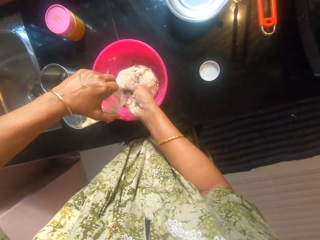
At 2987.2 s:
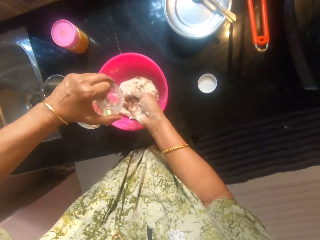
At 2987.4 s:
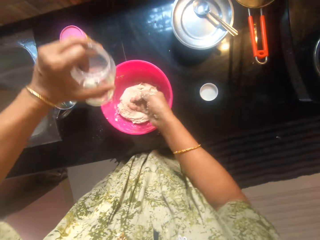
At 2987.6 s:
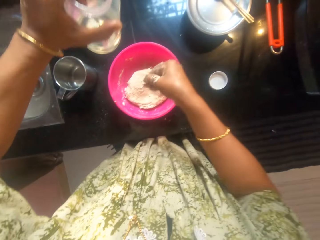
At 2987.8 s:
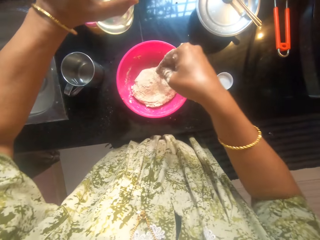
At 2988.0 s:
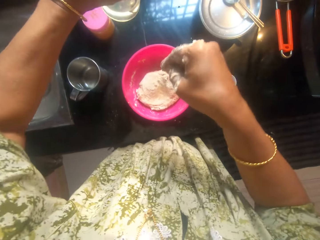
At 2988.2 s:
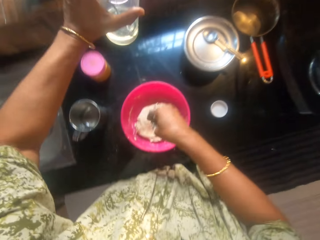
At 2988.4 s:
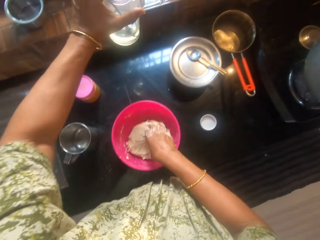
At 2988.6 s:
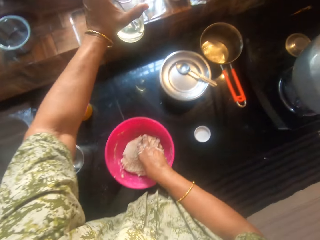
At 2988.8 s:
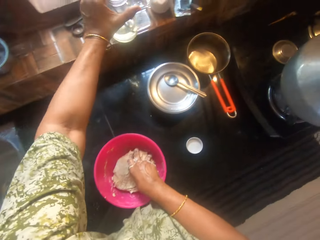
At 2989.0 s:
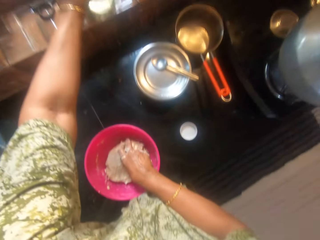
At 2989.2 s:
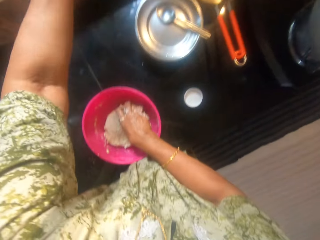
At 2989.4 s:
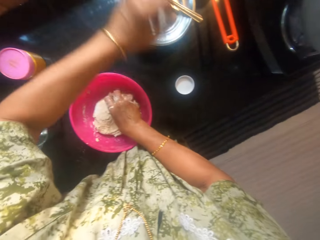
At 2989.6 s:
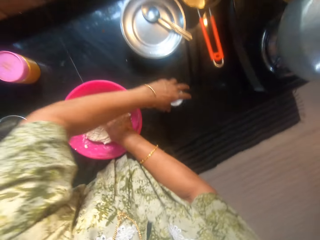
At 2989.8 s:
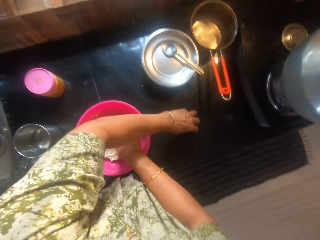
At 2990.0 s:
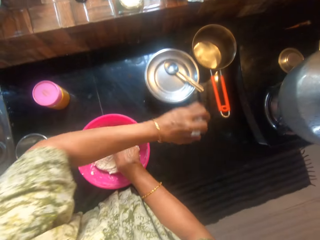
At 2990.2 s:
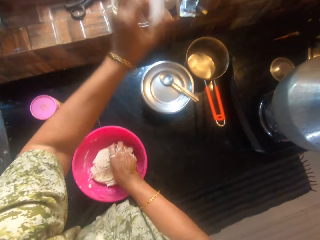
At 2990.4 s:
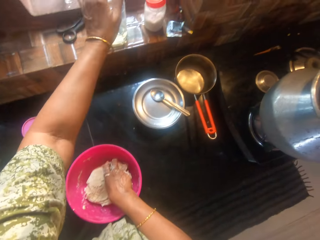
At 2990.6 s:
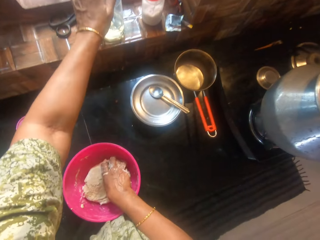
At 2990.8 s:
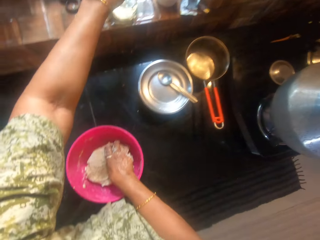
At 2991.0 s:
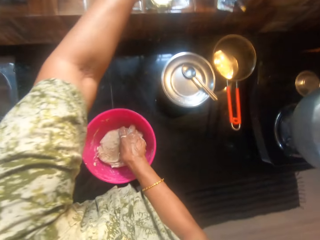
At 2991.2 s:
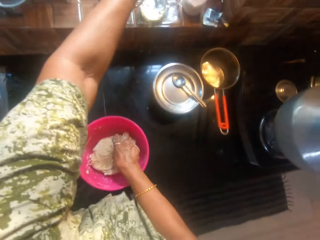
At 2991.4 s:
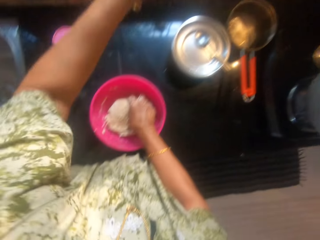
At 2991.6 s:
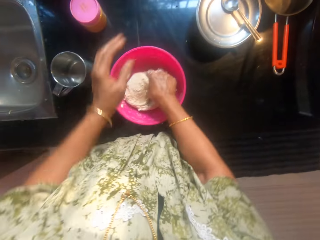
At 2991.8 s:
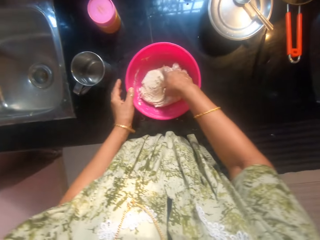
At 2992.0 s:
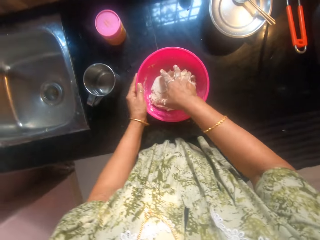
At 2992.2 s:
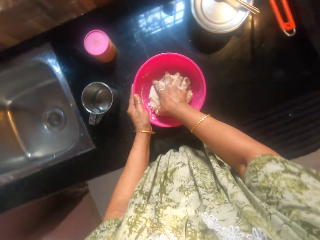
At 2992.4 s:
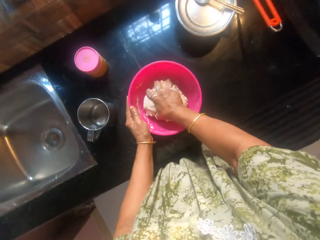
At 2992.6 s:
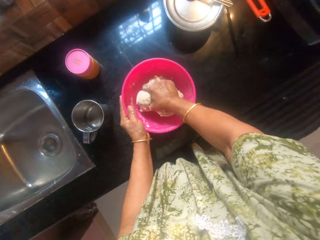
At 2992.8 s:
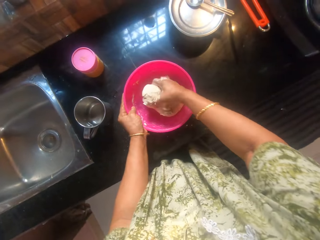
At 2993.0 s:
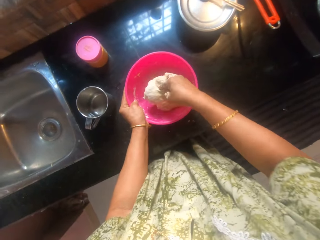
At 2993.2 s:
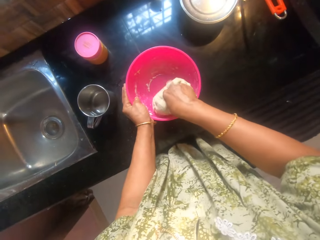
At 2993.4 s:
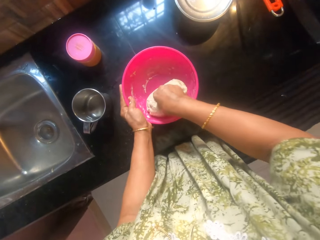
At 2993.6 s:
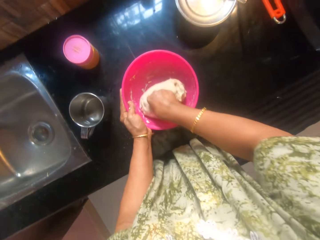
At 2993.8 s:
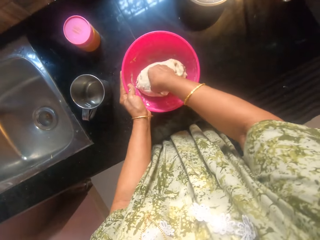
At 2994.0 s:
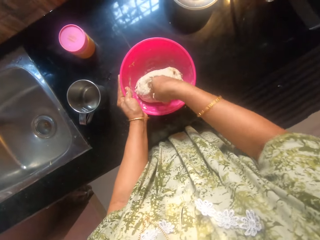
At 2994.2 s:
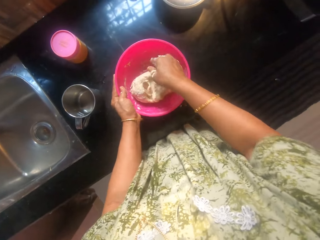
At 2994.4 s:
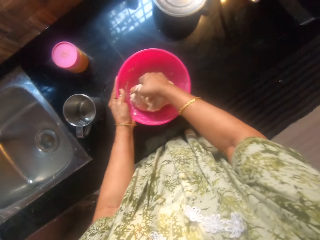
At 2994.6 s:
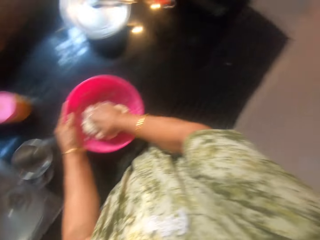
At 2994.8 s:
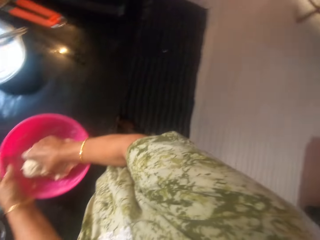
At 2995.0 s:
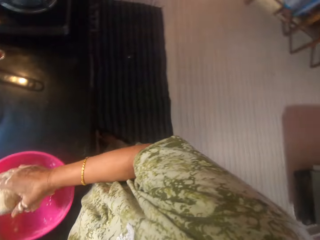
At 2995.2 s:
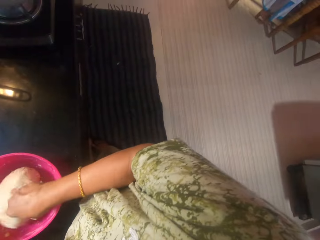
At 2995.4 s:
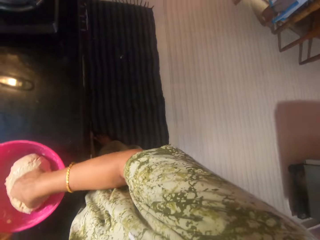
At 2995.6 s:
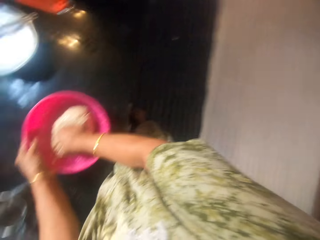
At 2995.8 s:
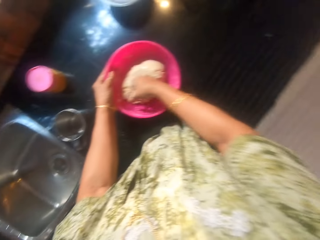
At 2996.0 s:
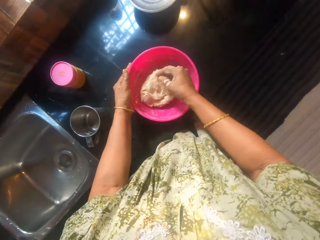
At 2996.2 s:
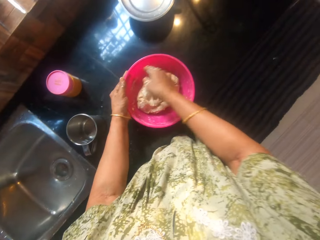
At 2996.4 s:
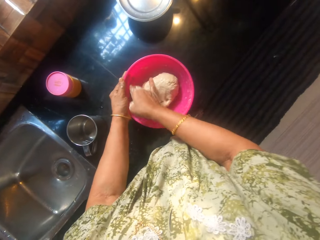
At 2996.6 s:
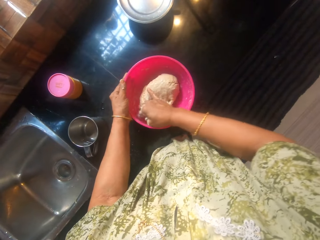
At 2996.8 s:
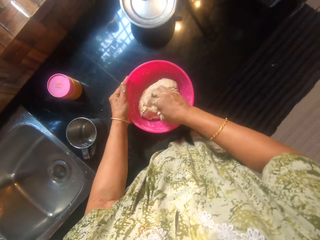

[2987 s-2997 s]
The camera wearer pours oil on the dough. She returns the container to the window. She closes the container with the cover on the slab. She holds the bowl with her left hand and kneads food in the bowl with her right hand. She mixes the oil with the dough.

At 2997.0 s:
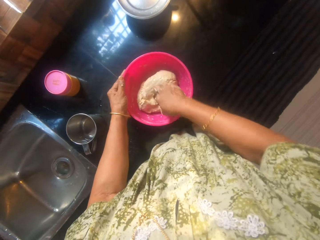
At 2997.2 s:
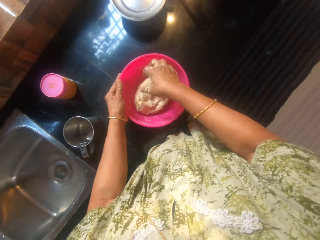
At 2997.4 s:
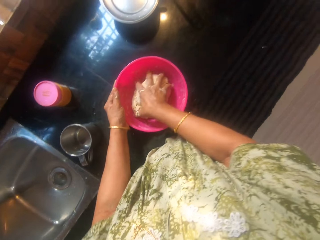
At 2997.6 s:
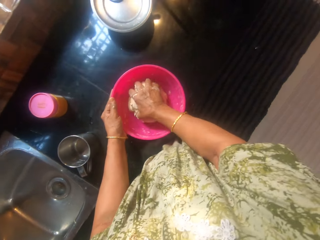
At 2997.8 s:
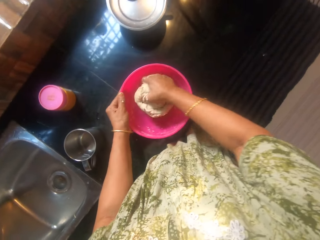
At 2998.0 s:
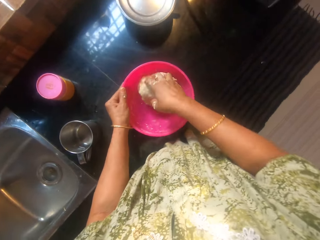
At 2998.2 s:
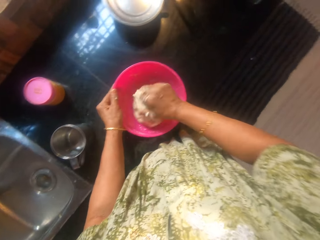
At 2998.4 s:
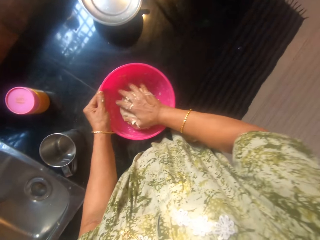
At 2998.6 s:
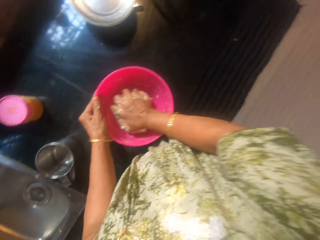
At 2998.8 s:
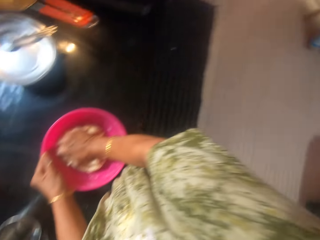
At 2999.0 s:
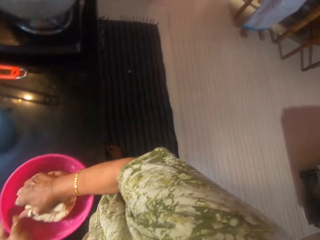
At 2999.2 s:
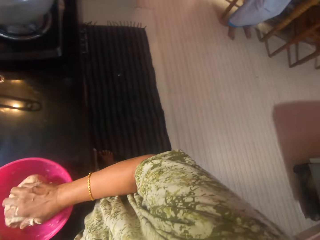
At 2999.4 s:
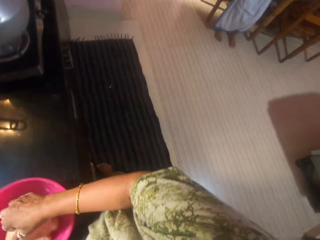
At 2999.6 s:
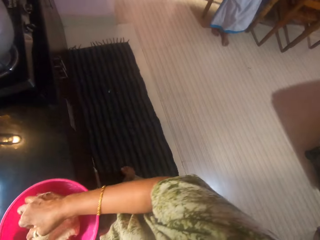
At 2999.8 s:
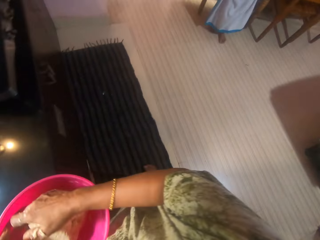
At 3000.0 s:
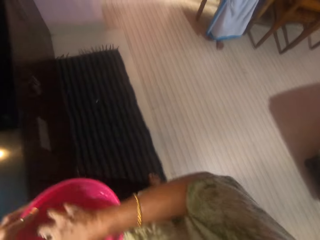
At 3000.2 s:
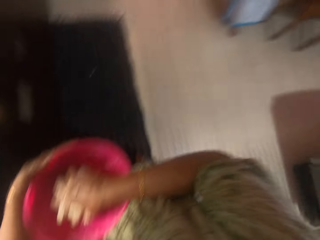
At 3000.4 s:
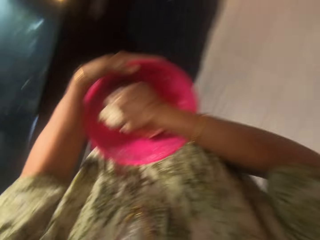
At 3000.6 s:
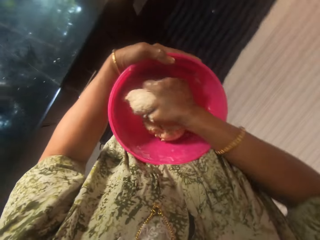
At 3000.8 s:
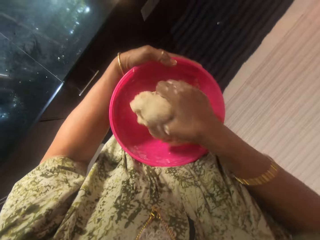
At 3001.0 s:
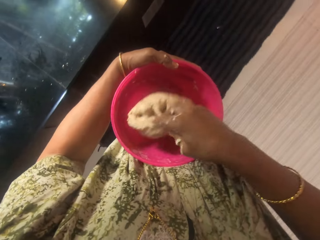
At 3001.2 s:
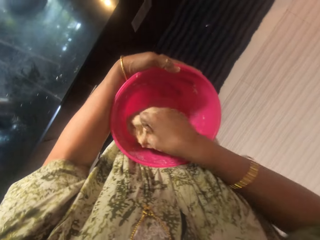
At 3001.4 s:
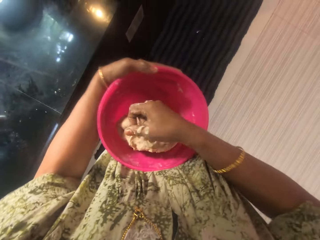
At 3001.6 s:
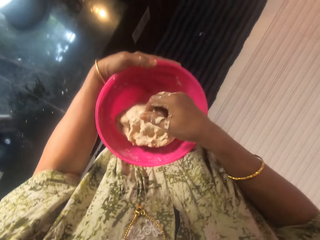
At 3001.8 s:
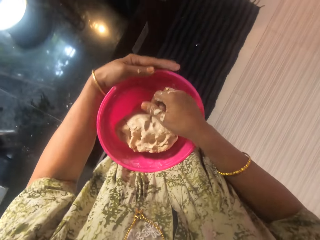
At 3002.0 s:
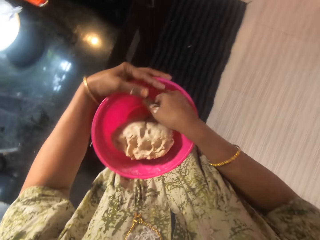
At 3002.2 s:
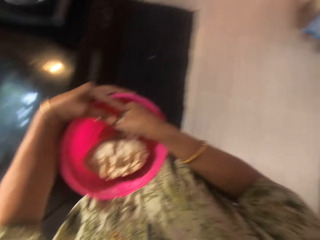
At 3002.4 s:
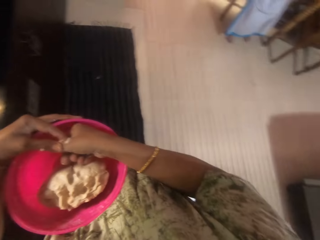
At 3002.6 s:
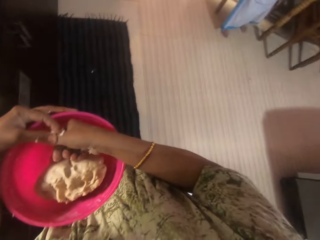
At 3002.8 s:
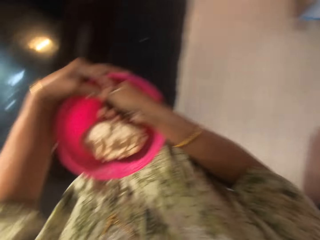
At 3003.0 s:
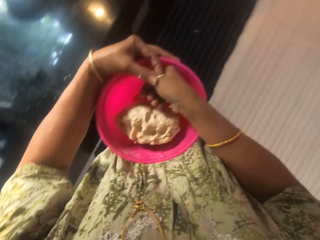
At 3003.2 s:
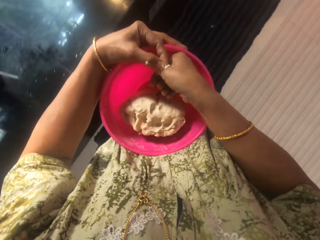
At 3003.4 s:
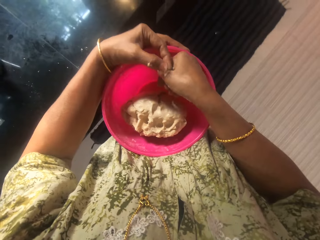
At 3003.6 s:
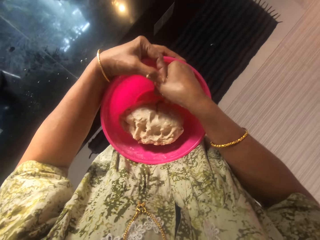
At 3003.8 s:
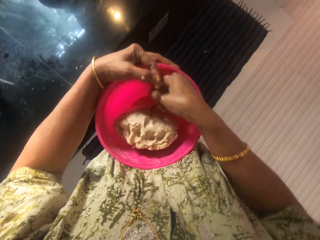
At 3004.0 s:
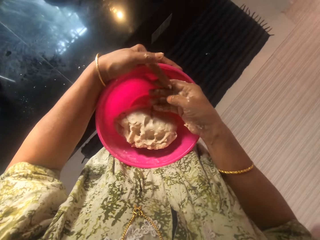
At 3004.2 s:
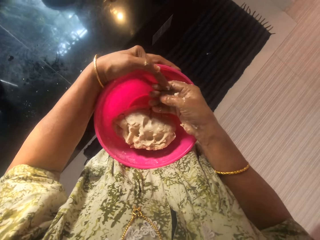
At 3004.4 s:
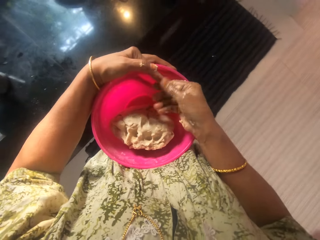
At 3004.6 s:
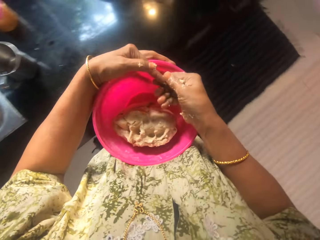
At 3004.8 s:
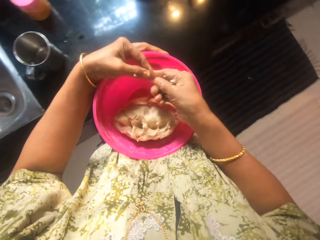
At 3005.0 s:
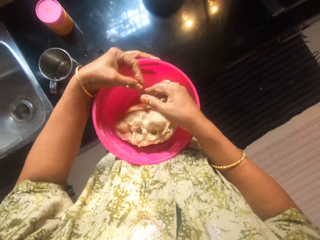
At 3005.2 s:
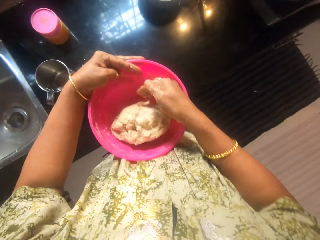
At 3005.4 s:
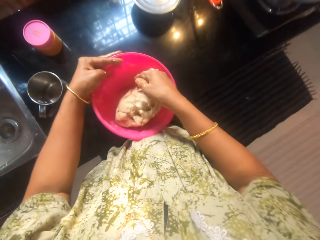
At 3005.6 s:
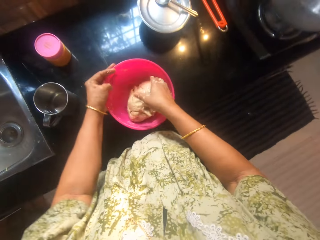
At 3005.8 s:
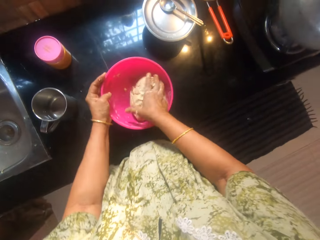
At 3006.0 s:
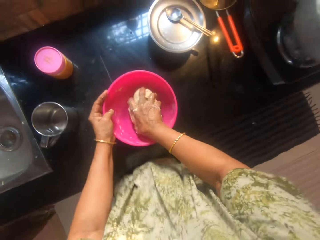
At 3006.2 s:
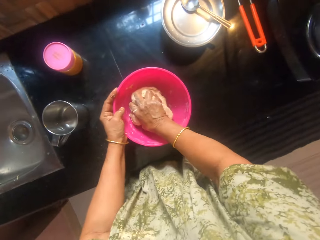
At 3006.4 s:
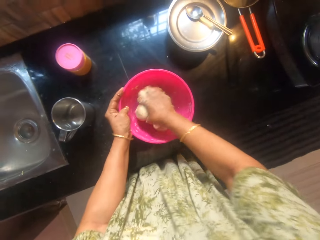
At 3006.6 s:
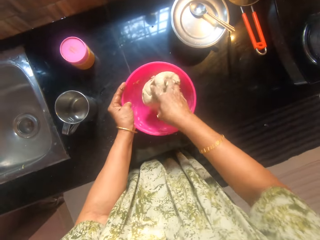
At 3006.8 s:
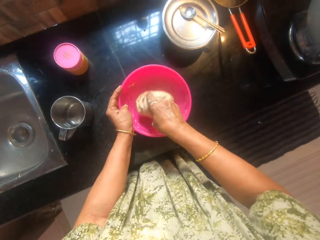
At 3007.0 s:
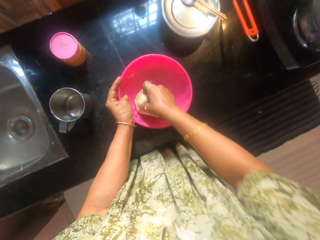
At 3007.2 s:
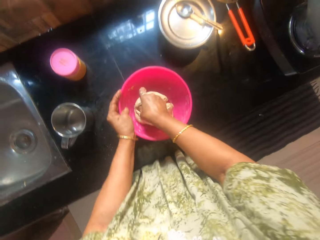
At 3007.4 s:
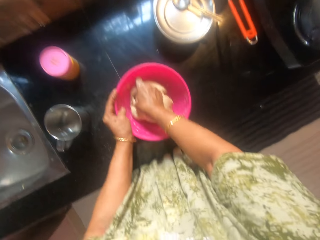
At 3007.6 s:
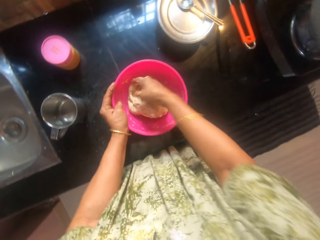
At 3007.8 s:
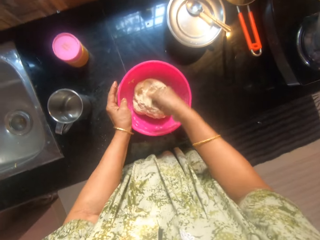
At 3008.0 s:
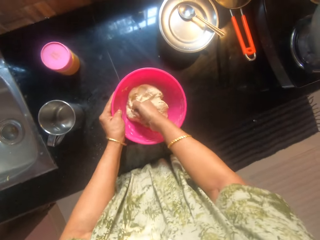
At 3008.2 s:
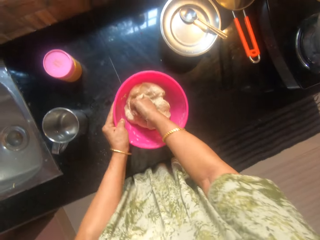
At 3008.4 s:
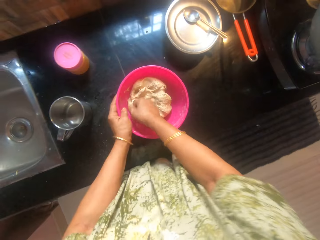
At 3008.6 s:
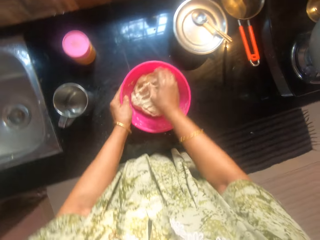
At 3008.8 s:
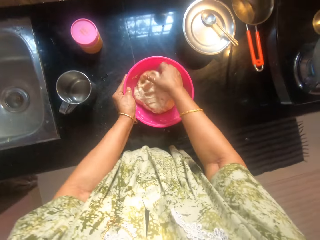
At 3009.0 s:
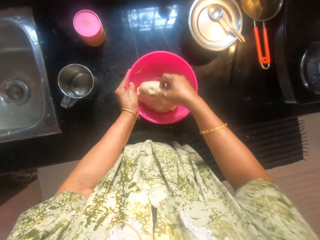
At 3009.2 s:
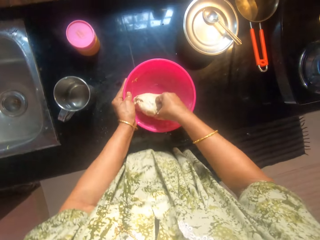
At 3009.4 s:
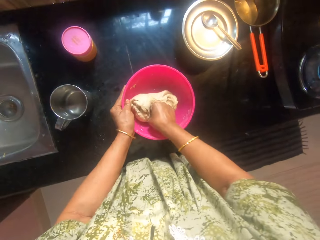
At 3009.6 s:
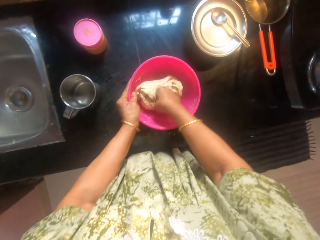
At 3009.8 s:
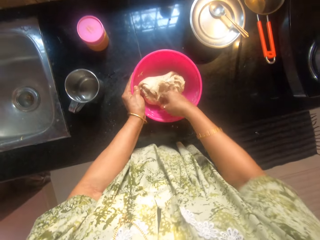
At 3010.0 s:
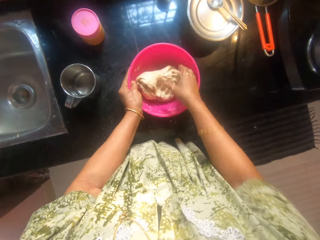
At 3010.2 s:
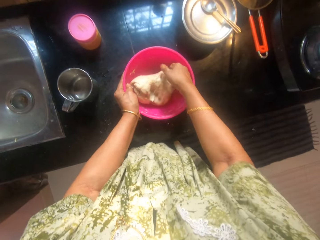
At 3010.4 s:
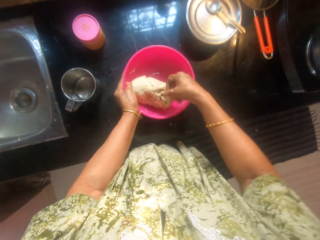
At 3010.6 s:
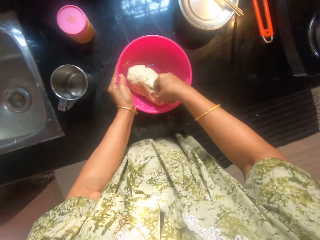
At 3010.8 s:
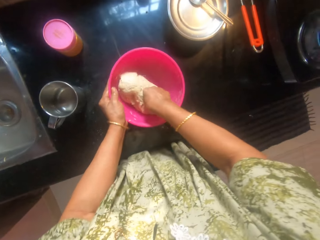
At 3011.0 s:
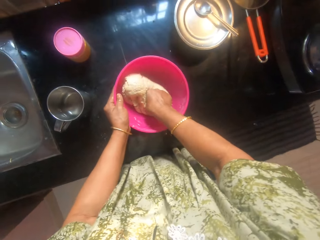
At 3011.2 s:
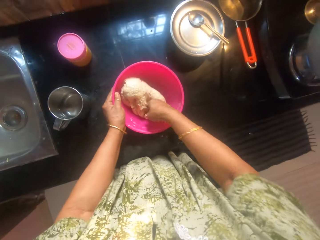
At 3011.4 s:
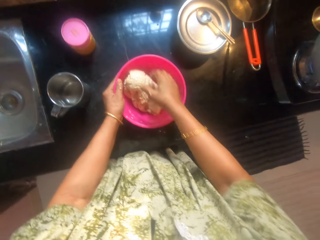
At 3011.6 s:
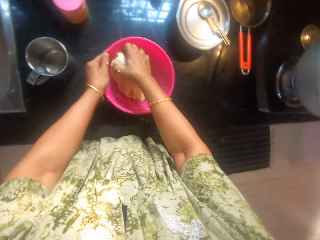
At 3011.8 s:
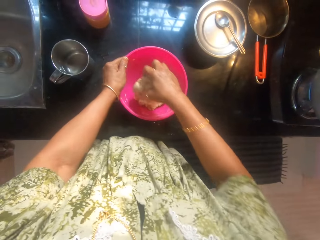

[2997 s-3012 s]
The camera wearer carries a bowl with dough. They remove stuck dough from hands. They put the bowl down. They make dough.
